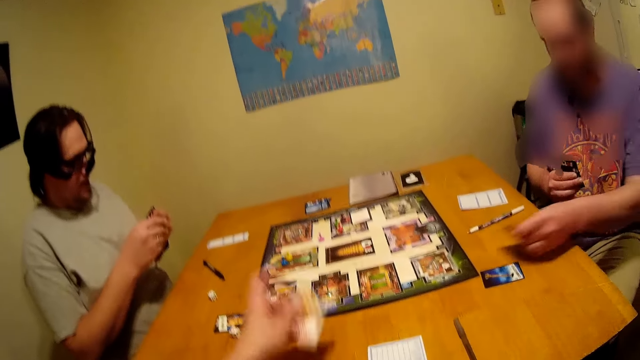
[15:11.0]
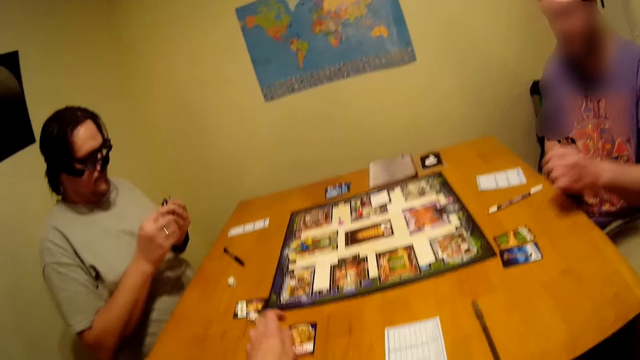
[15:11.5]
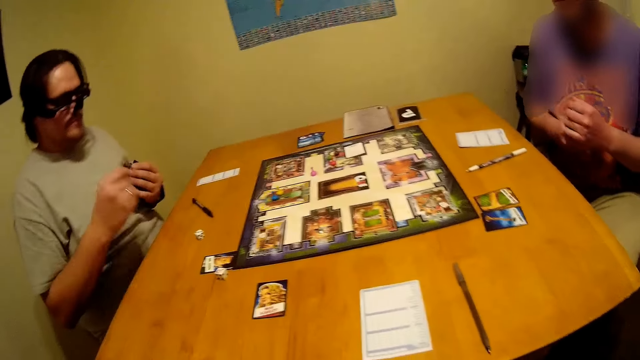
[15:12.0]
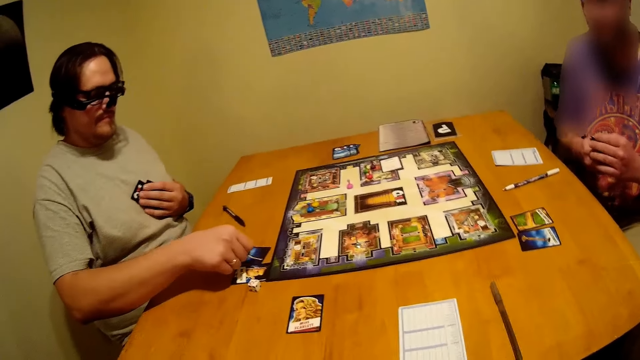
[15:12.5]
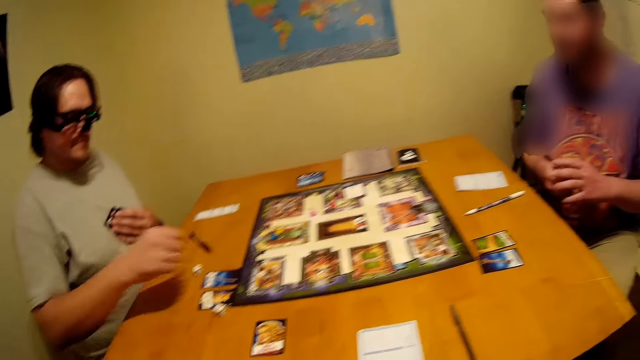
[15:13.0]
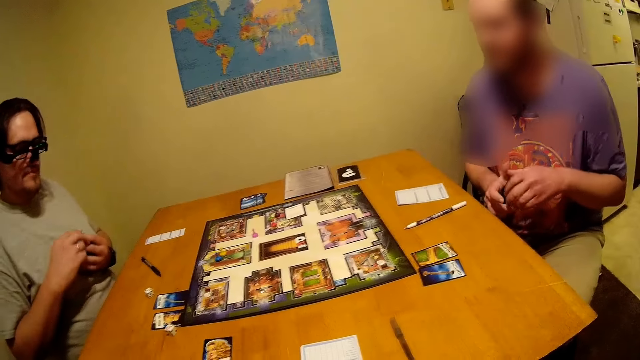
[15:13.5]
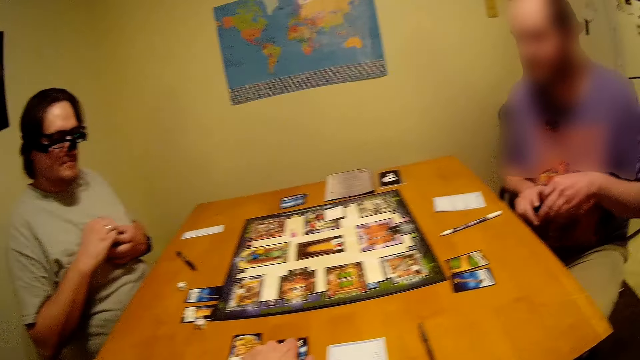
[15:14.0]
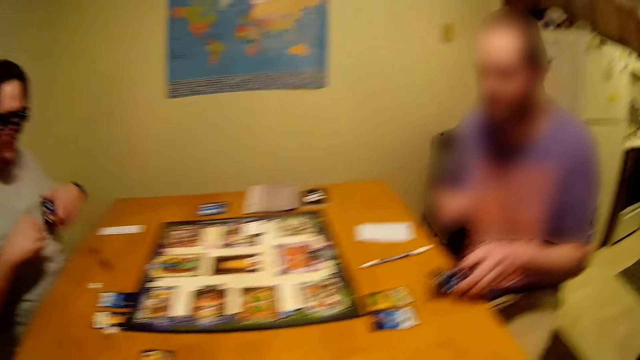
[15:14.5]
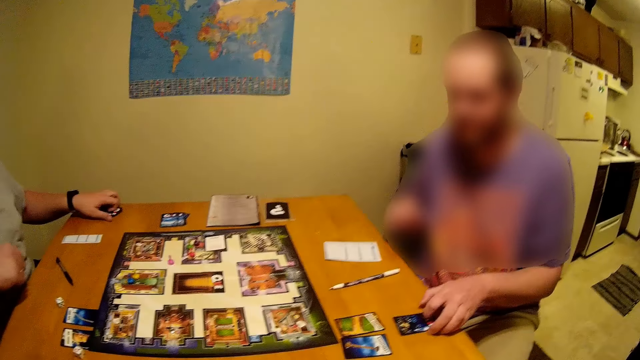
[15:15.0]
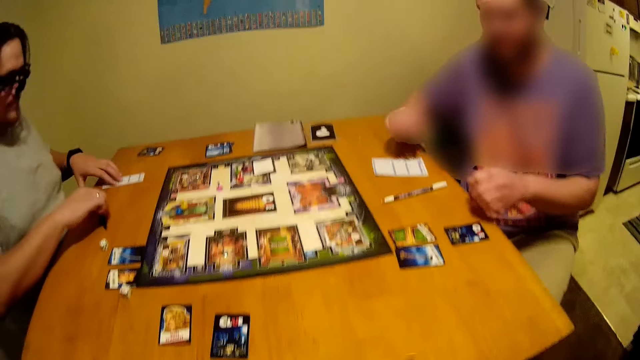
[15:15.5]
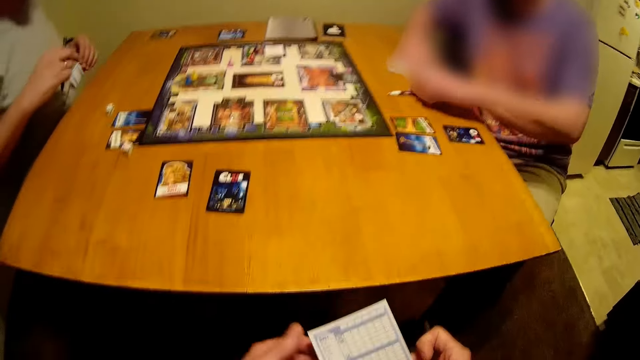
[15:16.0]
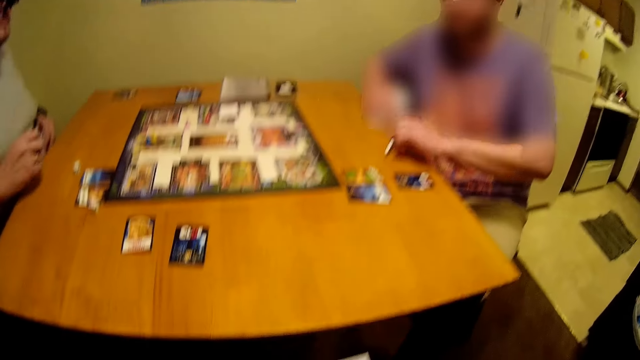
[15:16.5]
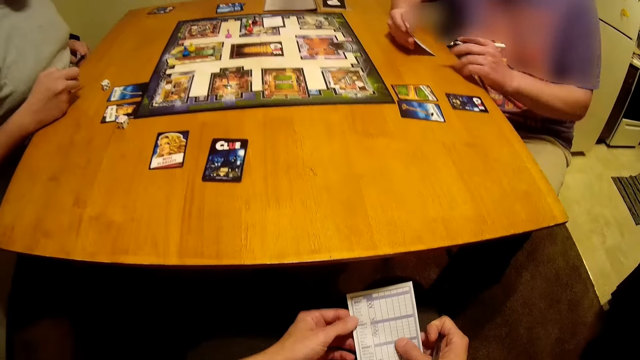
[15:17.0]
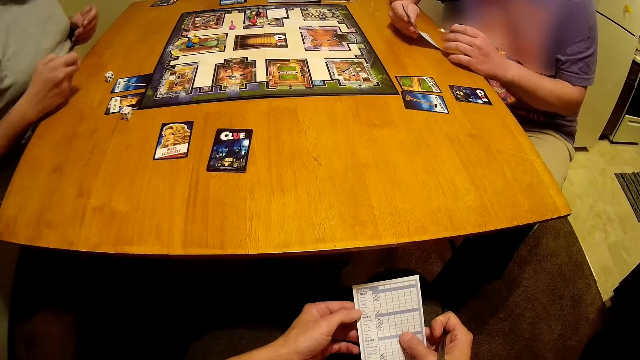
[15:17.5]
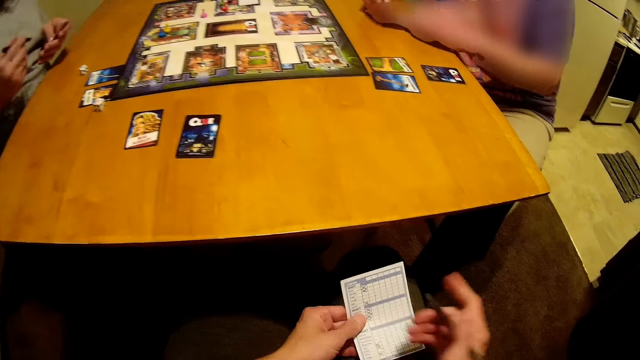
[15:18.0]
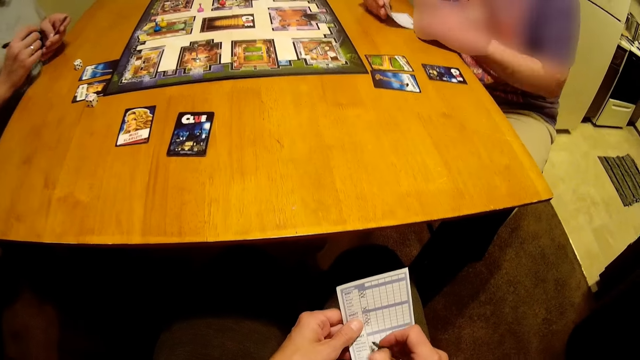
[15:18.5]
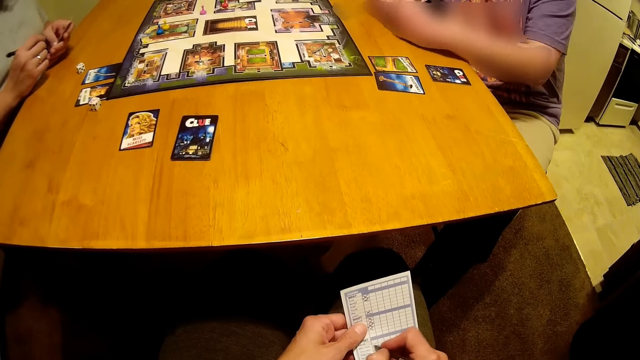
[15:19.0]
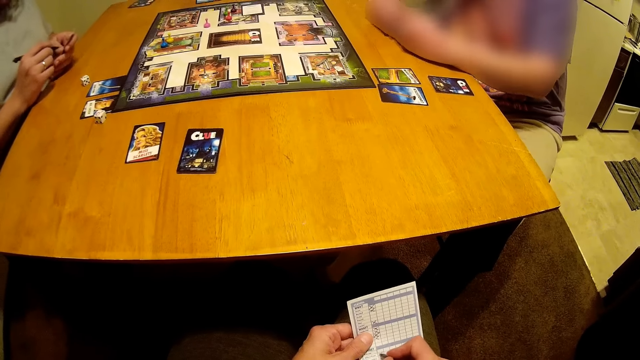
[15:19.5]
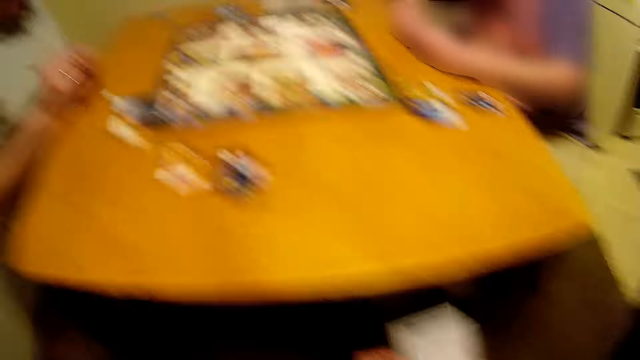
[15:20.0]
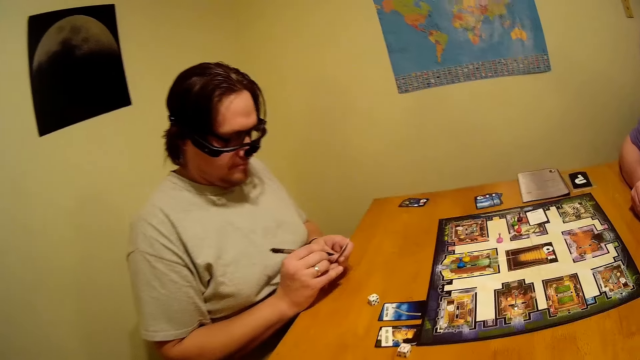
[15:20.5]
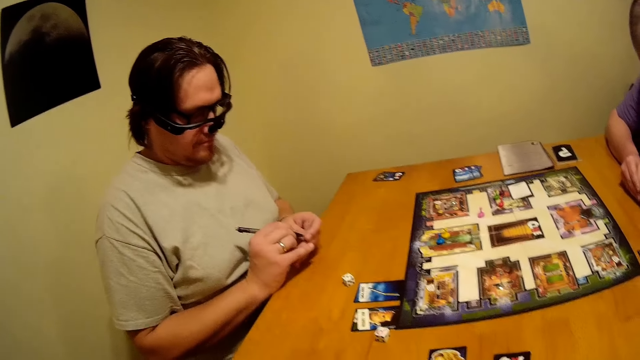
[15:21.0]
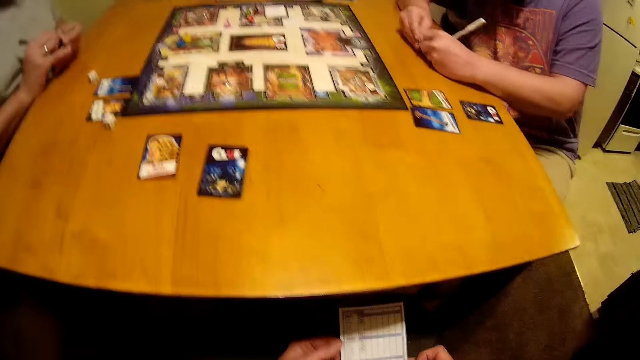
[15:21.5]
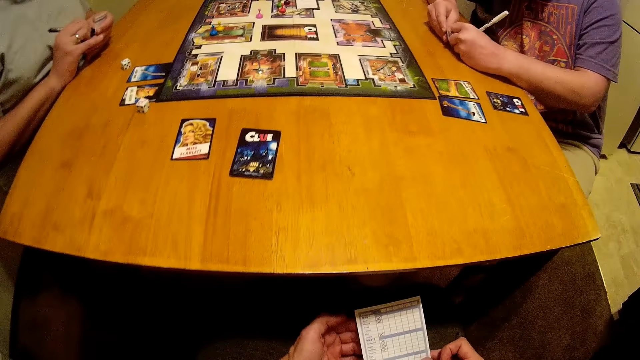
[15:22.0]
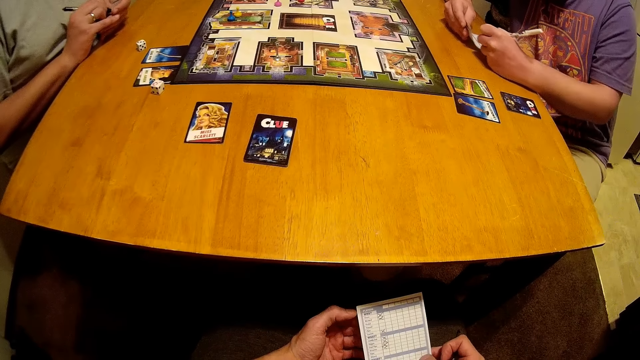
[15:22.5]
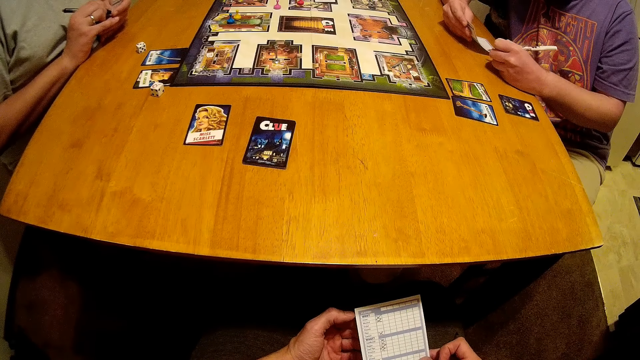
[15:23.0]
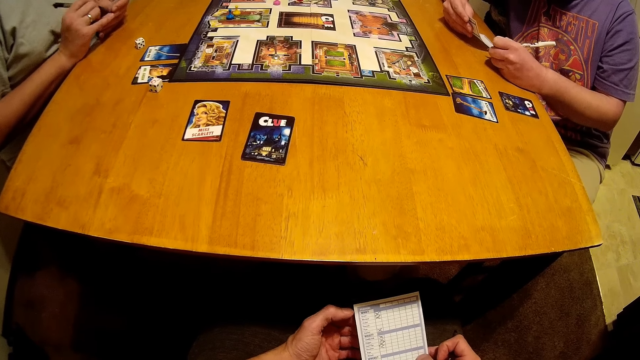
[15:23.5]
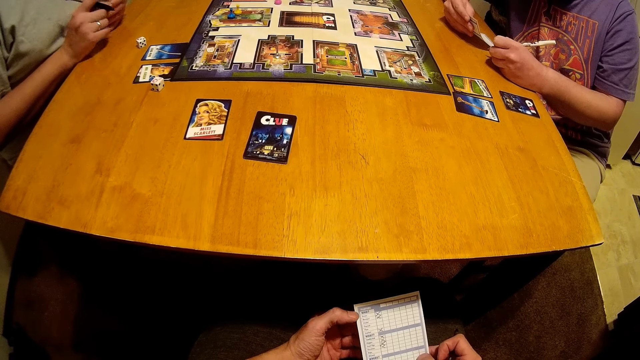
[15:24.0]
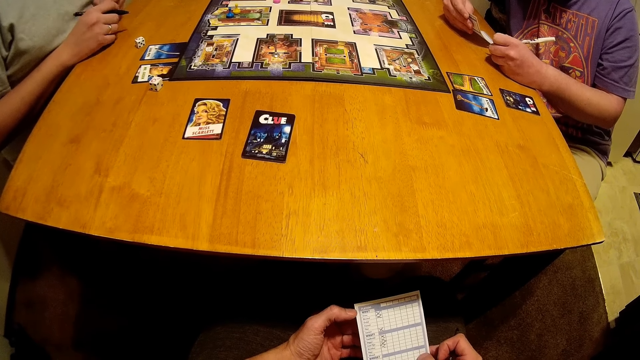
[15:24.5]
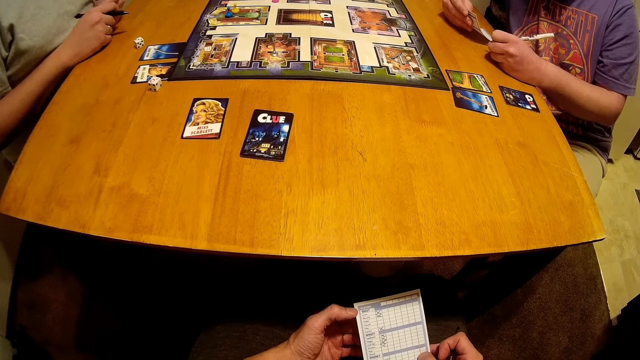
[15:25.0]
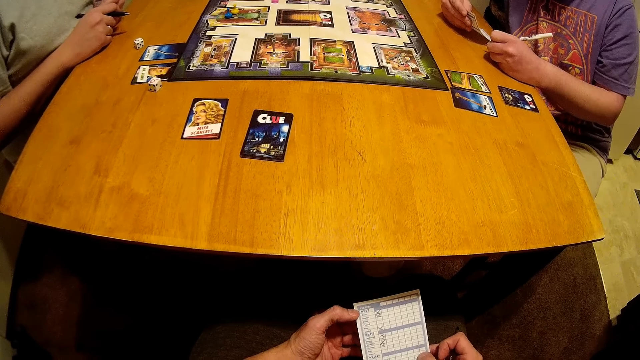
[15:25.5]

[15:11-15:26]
A man picks another card. Another man places a card on the table. The camera wearer puts a card on the table. The first man puts a card on the table, puts the other cards on the table, and picks a paper on the table. The other man picks a pen on the table. The camera wearer writes on a paper with the pen. The first man writes on the paper with the pen. The other man writes on a paper with a pen. The camera wearer looks at the card. They look at the first man. They look at the card.

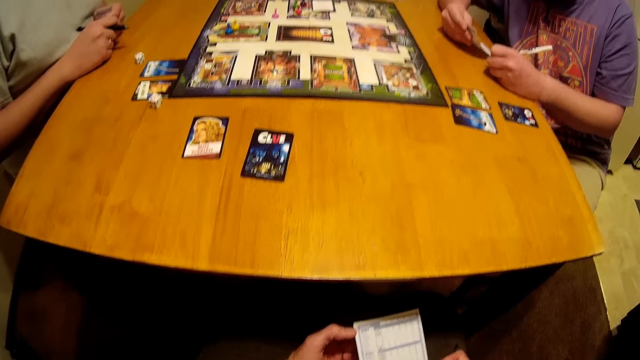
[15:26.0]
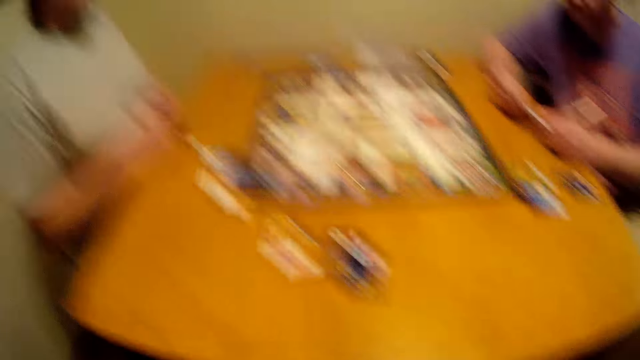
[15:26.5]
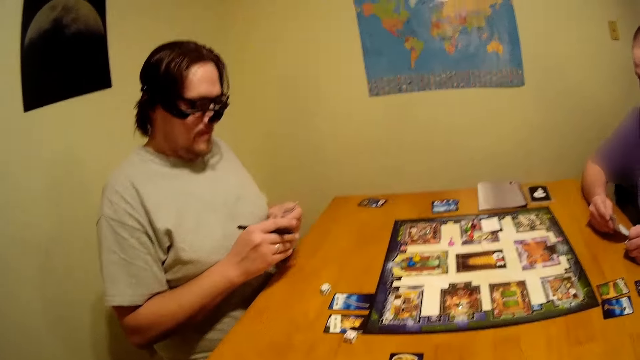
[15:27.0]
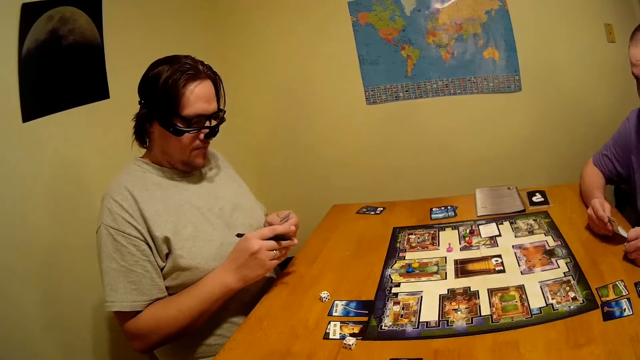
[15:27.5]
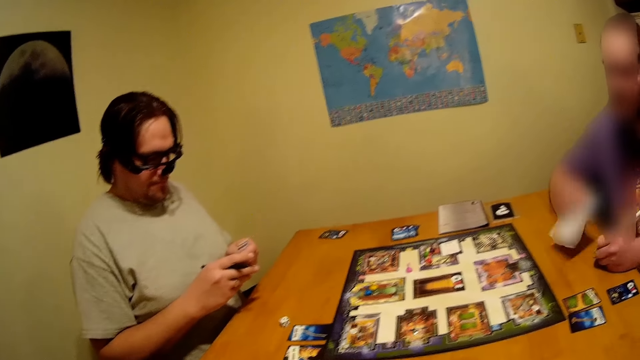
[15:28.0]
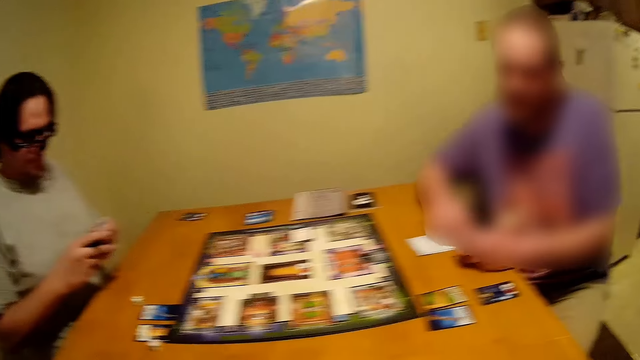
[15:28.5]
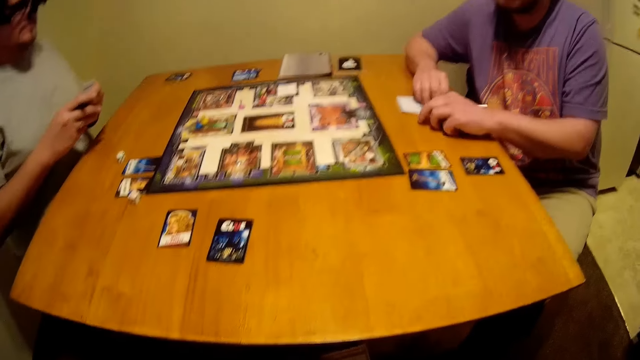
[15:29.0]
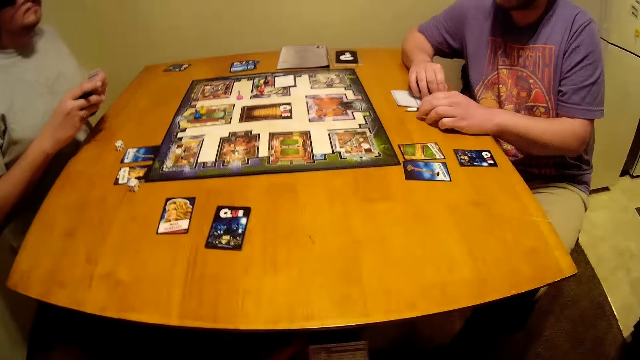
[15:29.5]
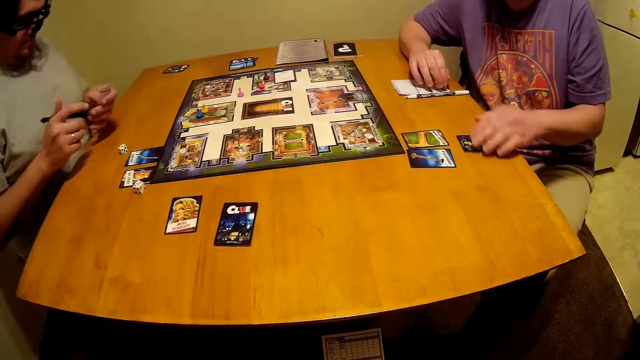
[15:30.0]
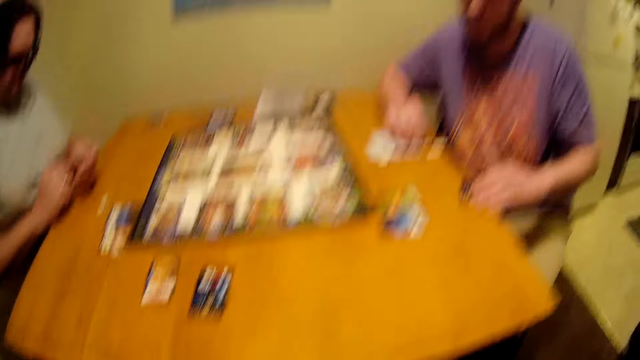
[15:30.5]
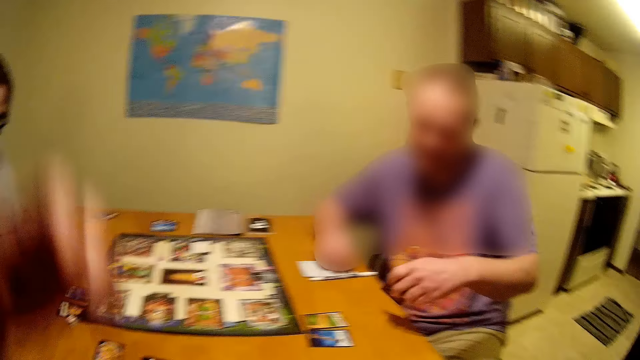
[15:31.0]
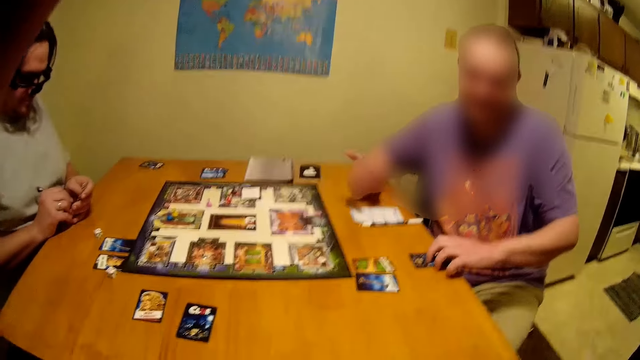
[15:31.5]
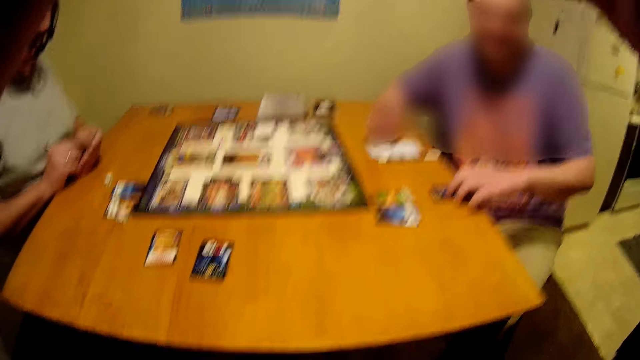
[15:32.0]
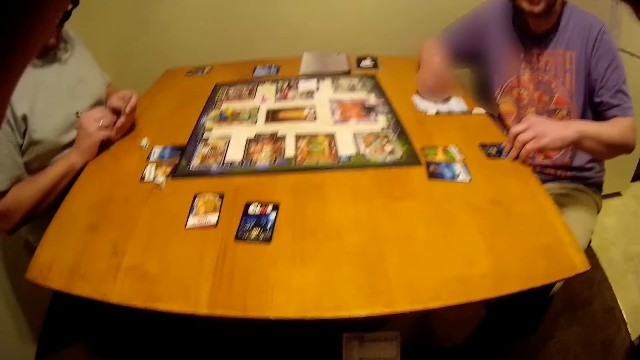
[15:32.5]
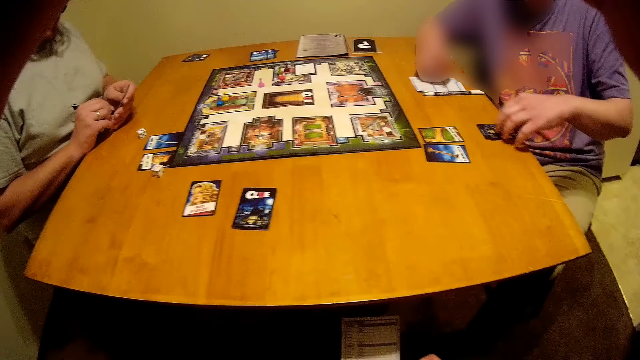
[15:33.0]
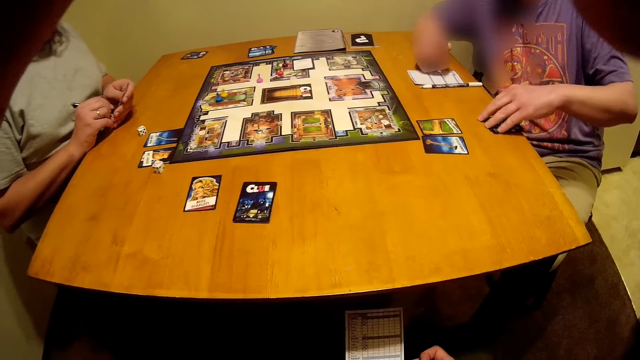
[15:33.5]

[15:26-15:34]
A man puts the paper on the table. The man places the card on the table. The man picks the card on the table.
